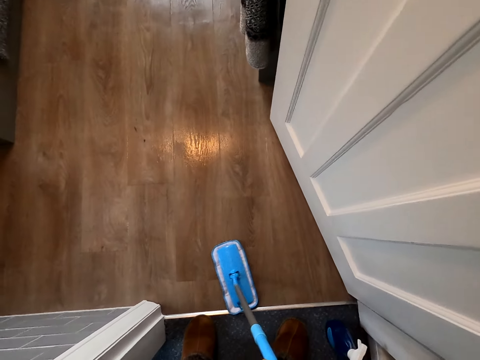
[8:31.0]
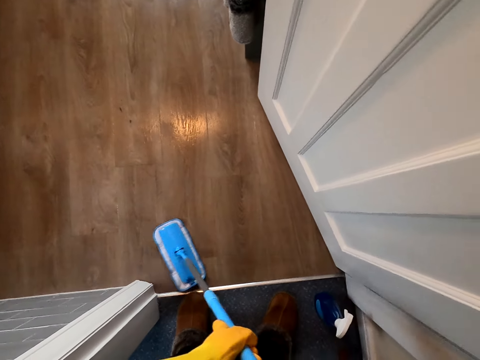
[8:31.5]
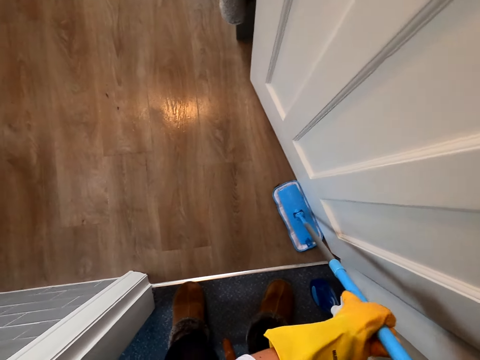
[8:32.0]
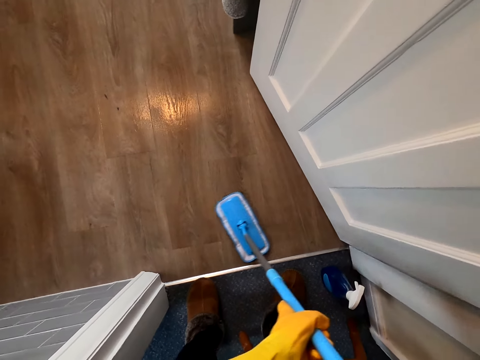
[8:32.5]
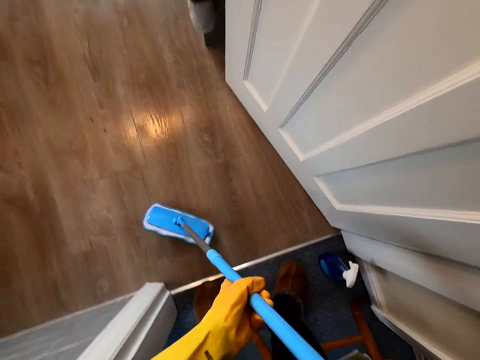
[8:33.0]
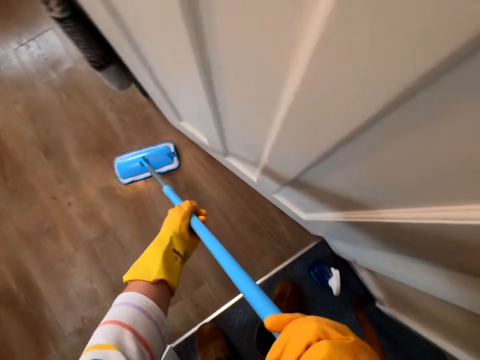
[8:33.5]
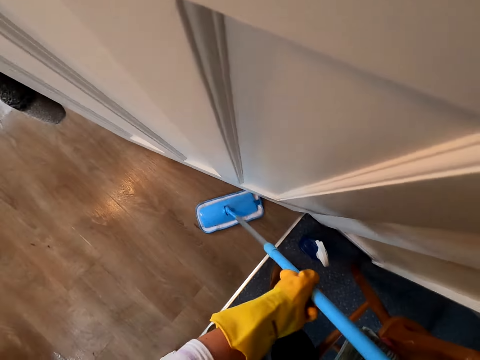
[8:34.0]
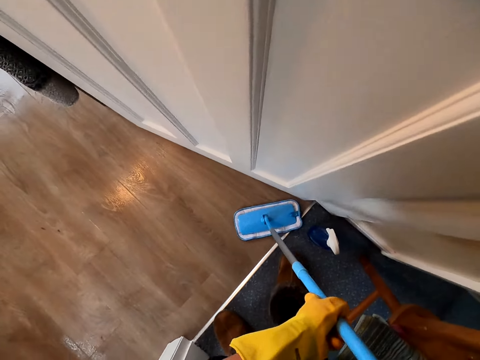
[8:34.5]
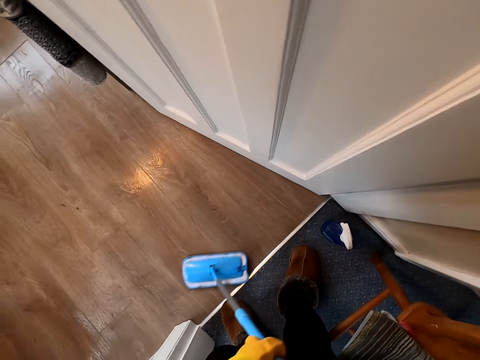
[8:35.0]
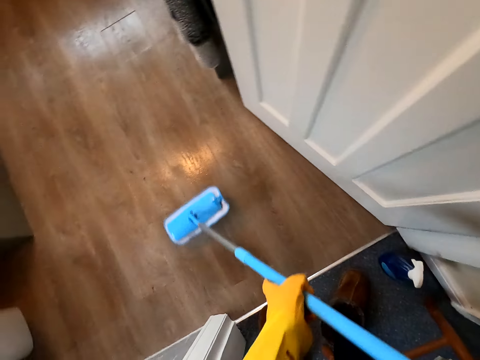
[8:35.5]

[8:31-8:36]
The camera wearer cleans the floor with the mop.

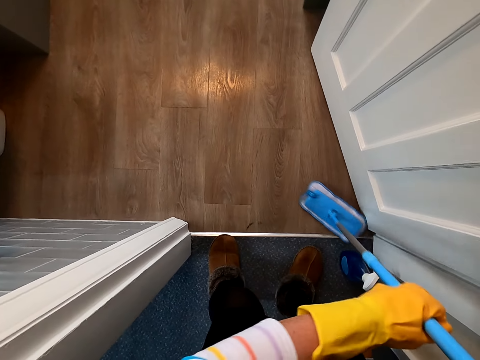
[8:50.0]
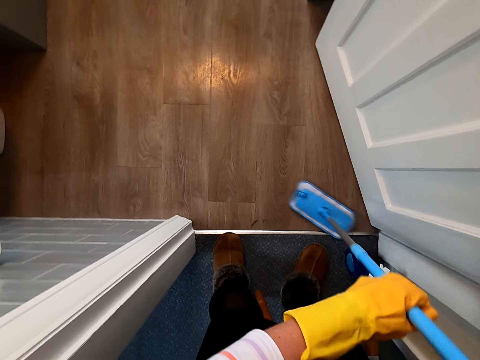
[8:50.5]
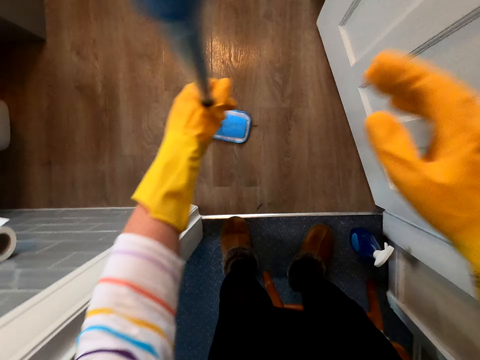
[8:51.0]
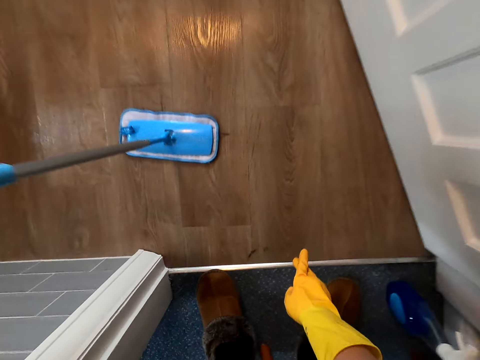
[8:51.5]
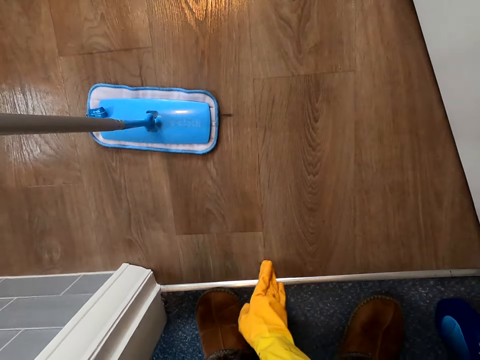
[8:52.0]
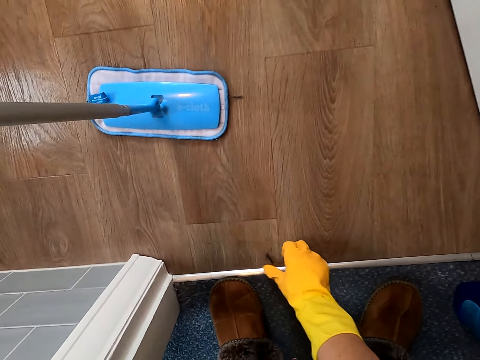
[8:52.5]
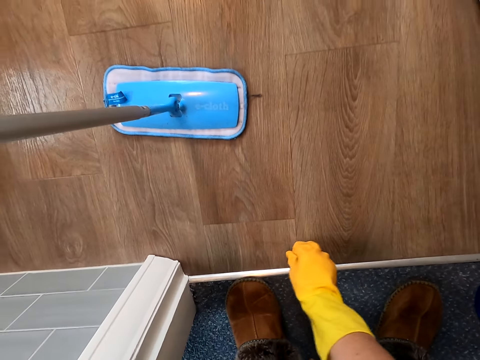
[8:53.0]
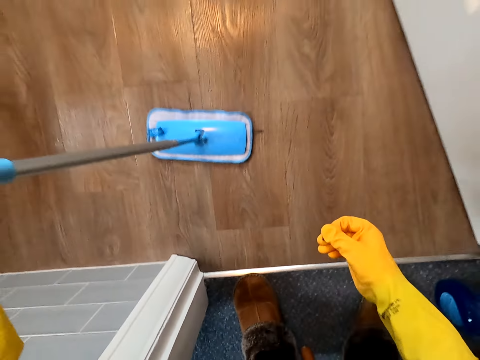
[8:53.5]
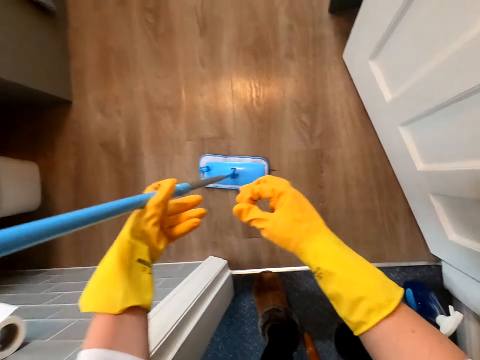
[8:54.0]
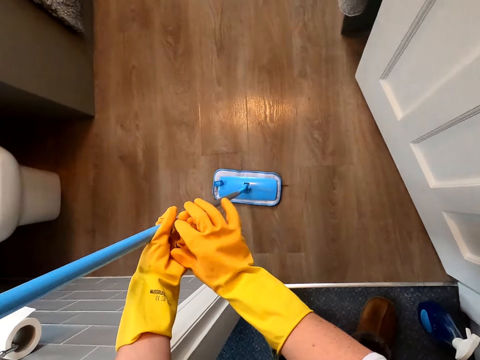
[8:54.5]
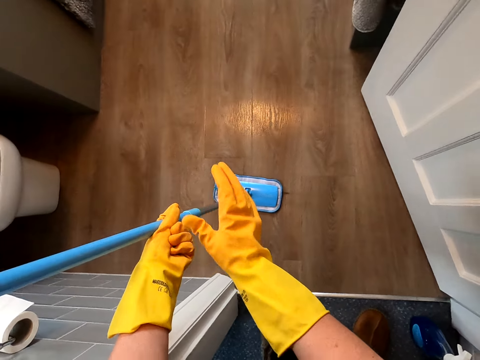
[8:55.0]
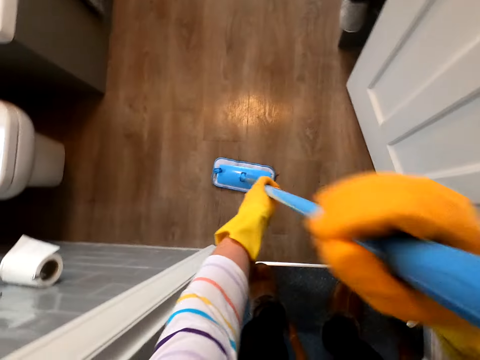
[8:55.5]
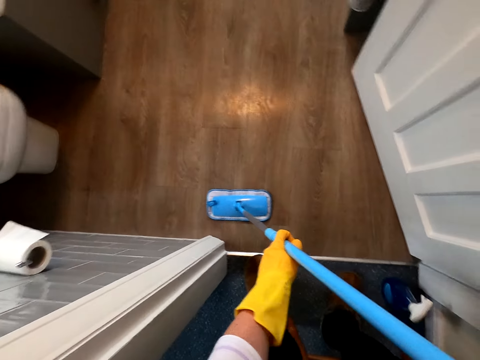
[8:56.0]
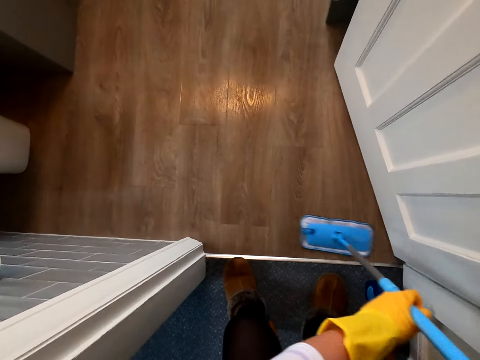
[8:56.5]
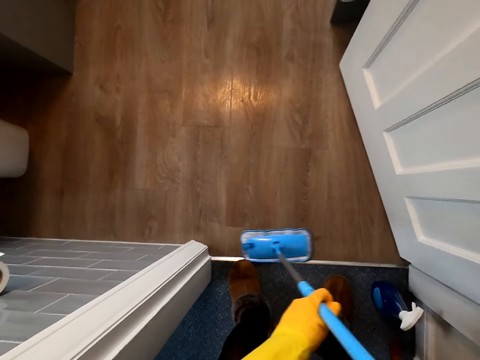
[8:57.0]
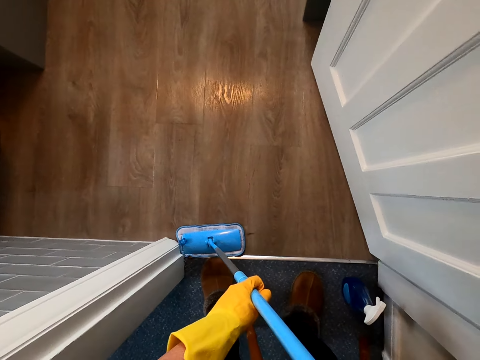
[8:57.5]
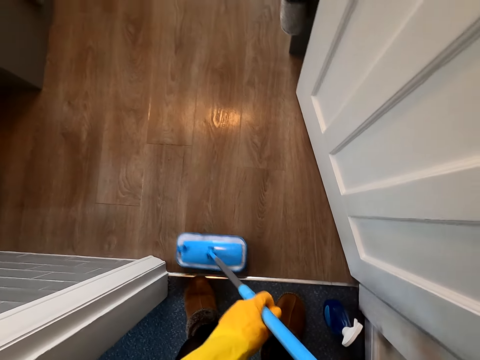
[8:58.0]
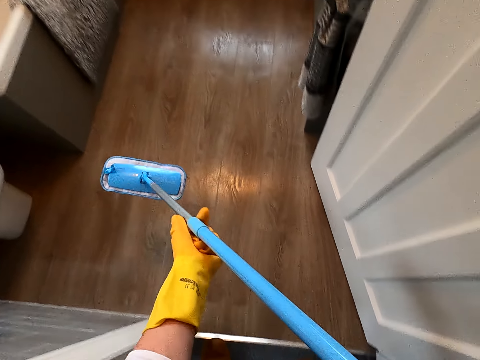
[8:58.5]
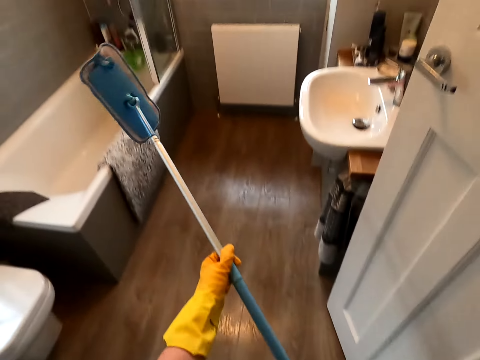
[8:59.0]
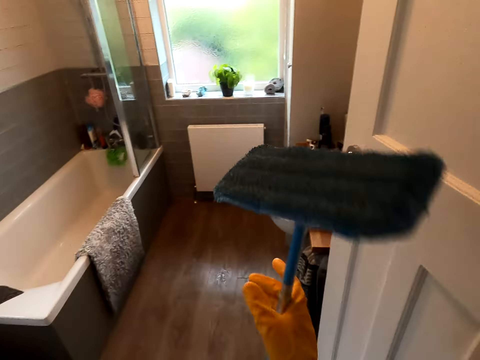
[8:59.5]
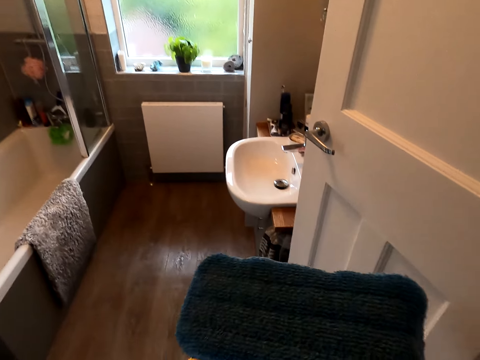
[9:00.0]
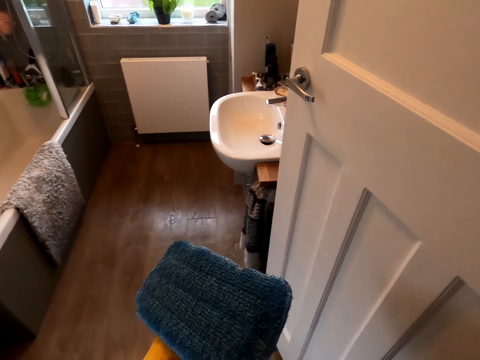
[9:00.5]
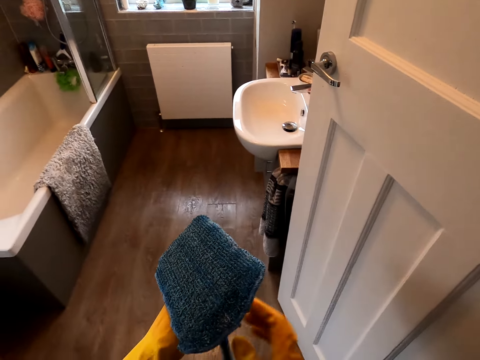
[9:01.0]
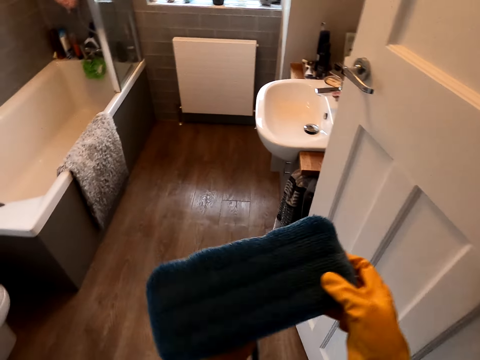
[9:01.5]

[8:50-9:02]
The camera wearer picks up the dirt from the floor. He touches the floor with his hand. He puts the dirt in the other hand. He holds the mop with both hands and cleans the floor with the mop. He looks at the mop. He lifts up the mop.

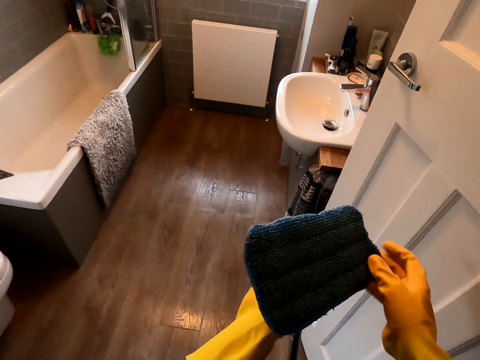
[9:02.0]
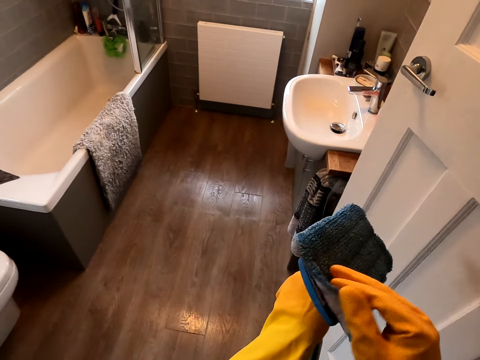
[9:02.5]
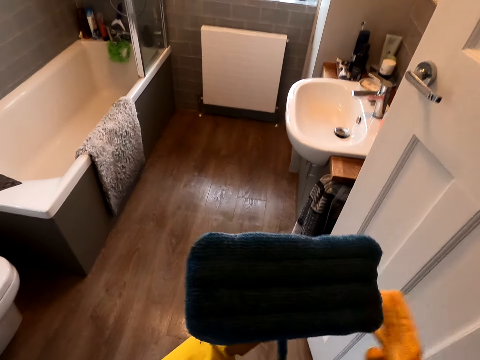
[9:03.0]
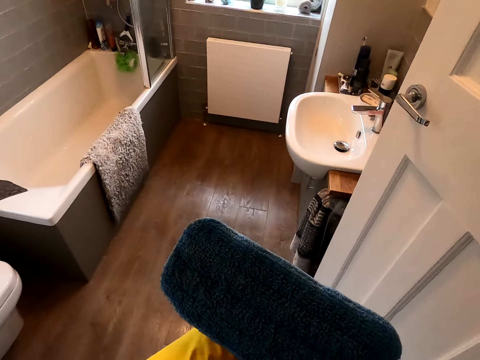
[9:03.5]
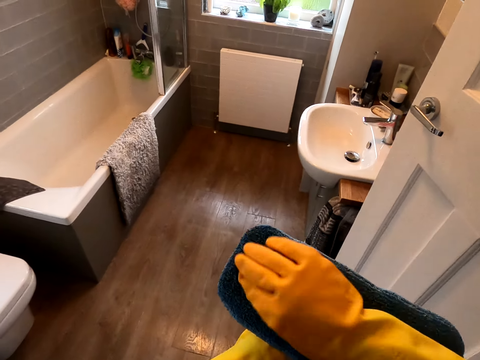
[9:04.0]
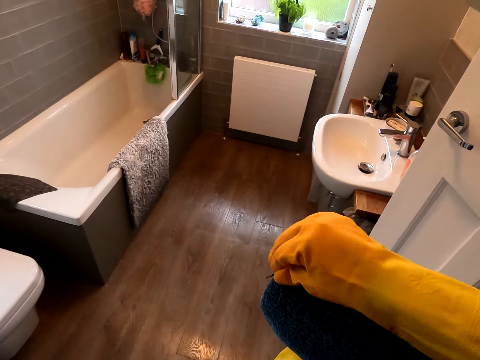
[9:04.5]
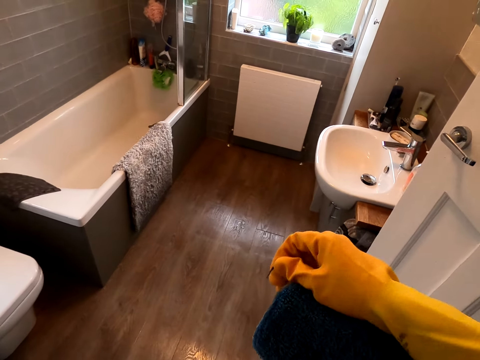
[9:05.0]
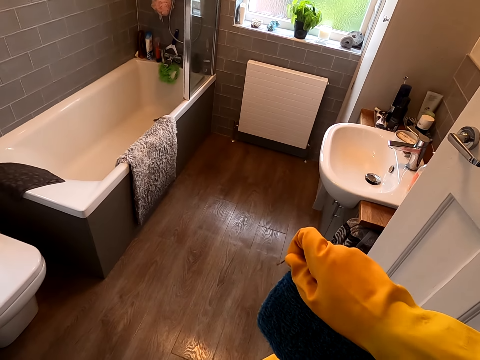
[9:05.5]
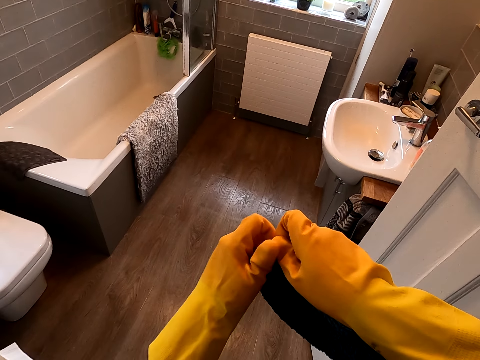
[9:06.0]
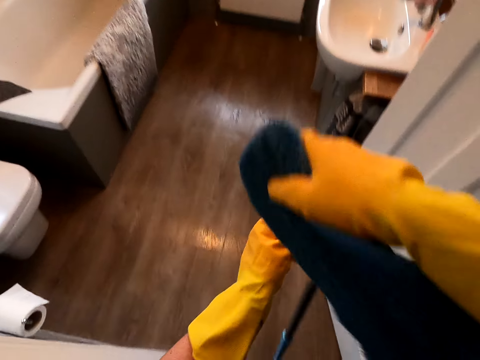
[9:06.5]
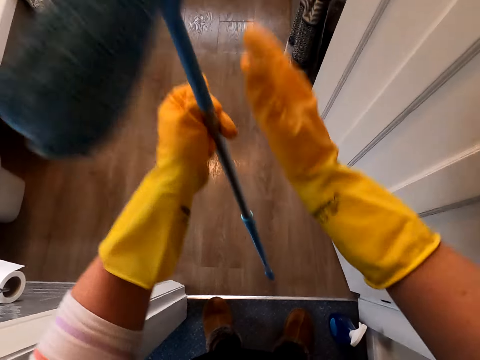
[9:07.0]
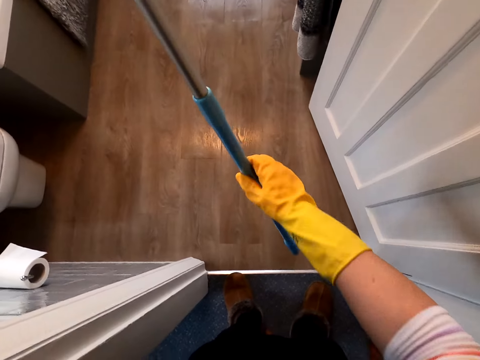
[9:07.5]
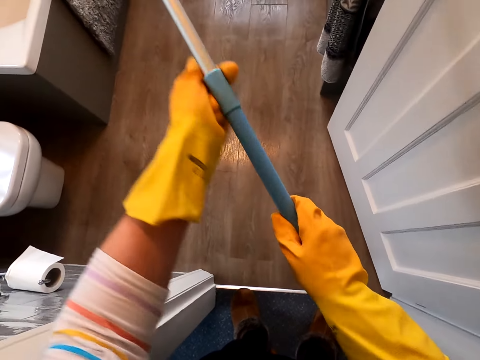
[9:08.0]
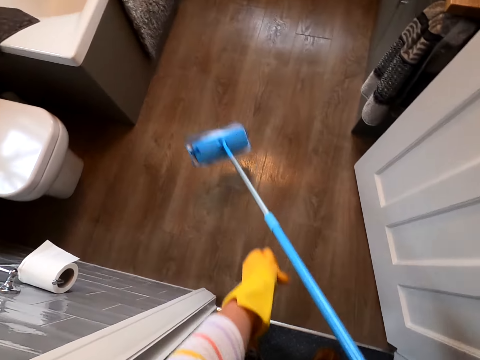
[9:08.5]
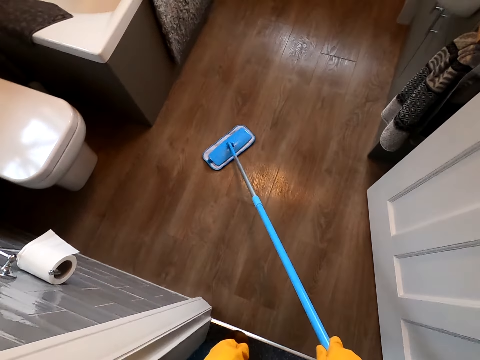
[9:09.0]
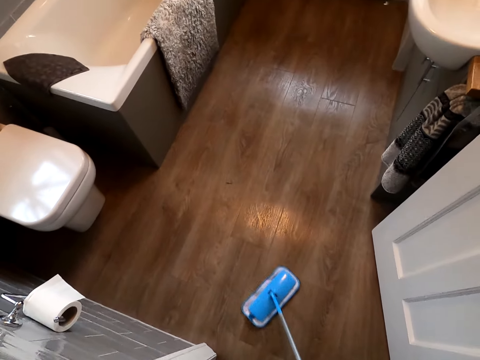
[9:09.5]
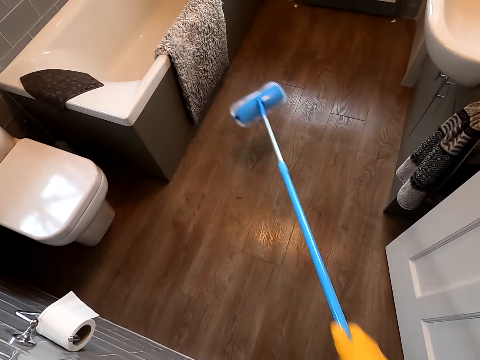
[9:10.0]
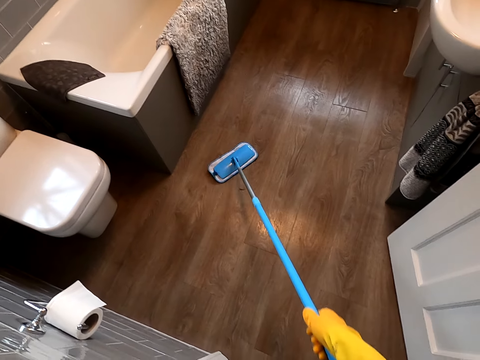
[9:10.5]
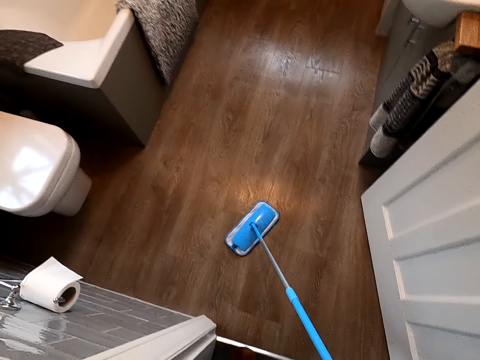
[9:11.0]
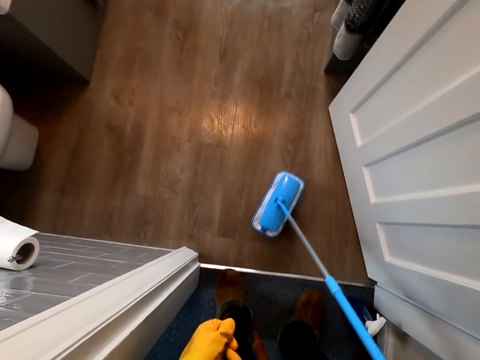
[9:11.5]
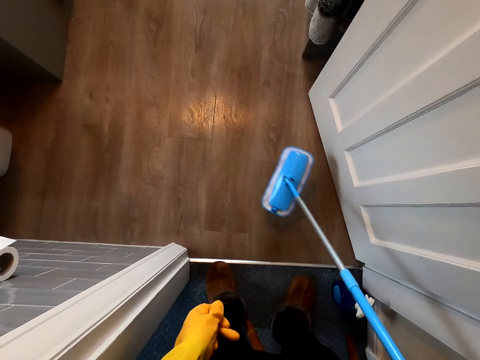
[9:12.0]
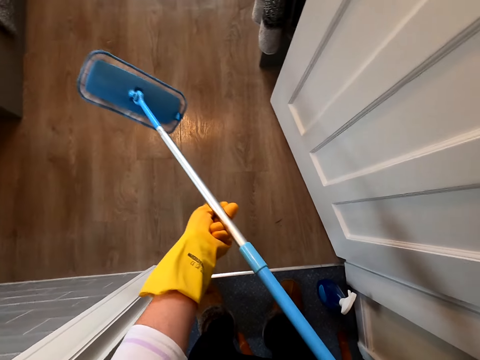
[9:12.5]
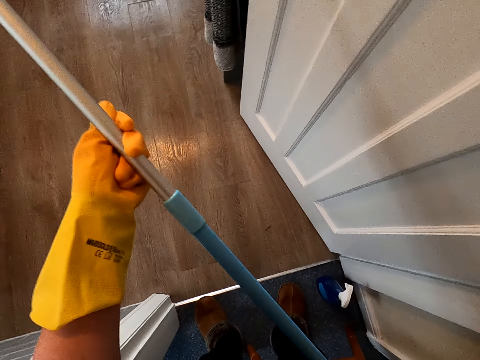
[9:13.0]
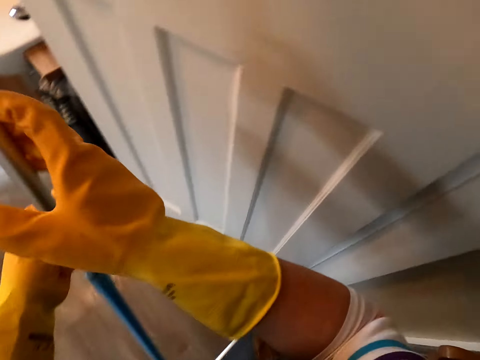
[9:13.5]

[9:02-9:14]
The camera wearer touches the mop. They pick up the dirt from the mop. They take the mop. They clean the floor with the mop. They lift up the mop.
